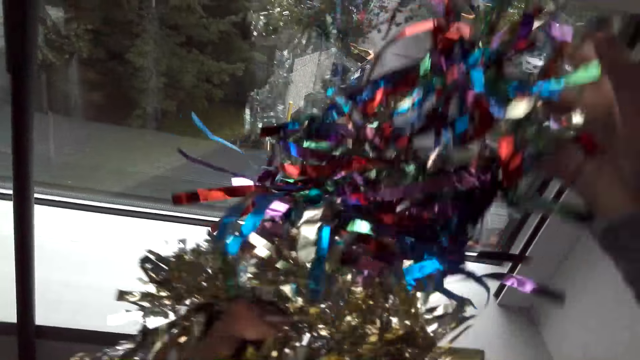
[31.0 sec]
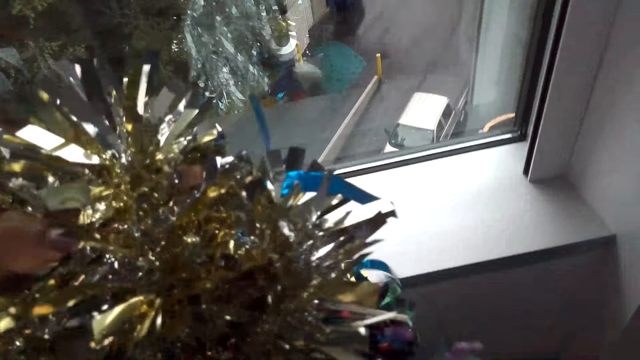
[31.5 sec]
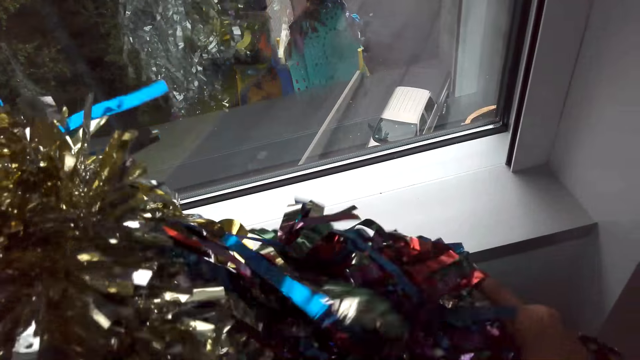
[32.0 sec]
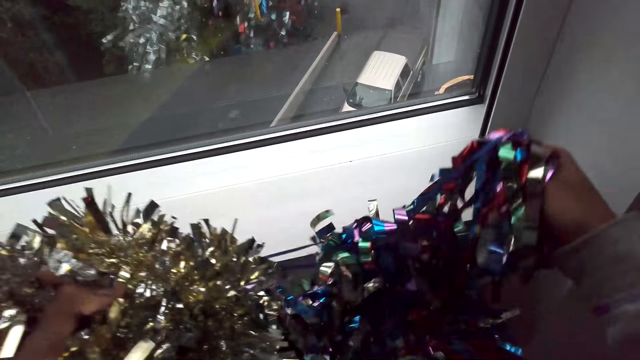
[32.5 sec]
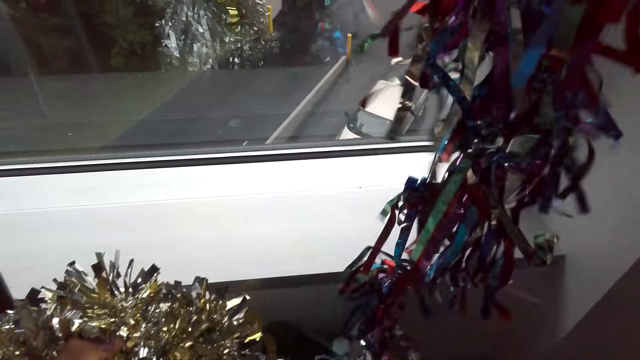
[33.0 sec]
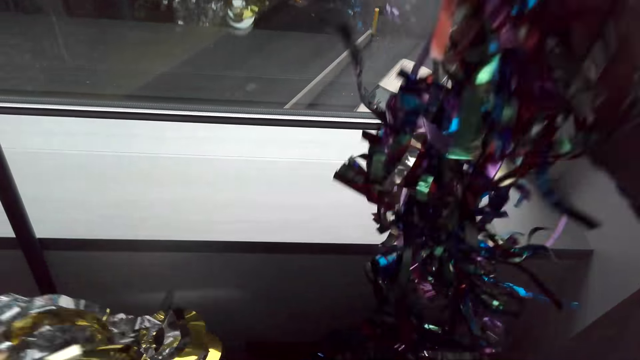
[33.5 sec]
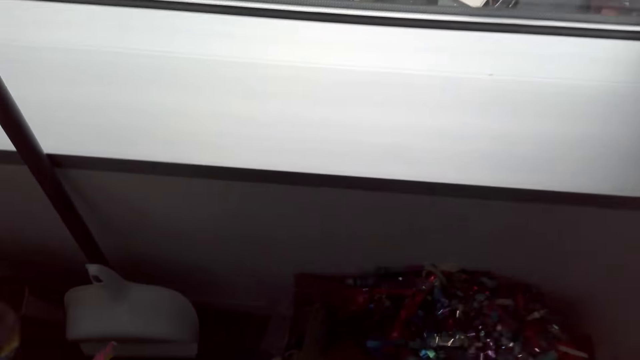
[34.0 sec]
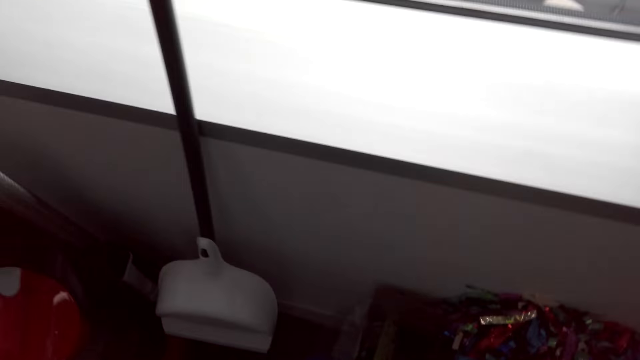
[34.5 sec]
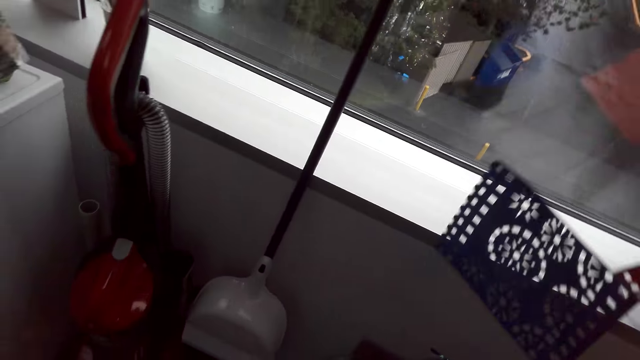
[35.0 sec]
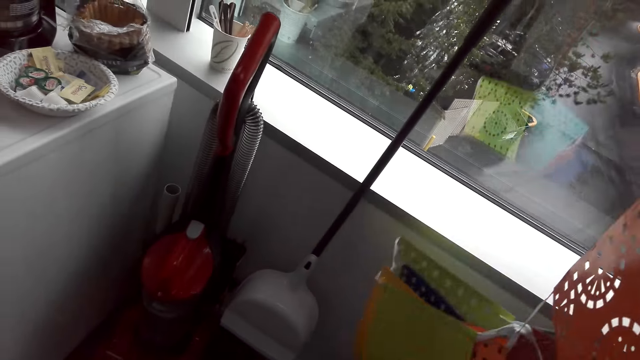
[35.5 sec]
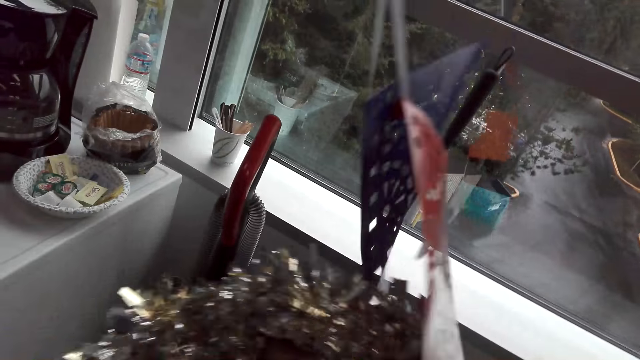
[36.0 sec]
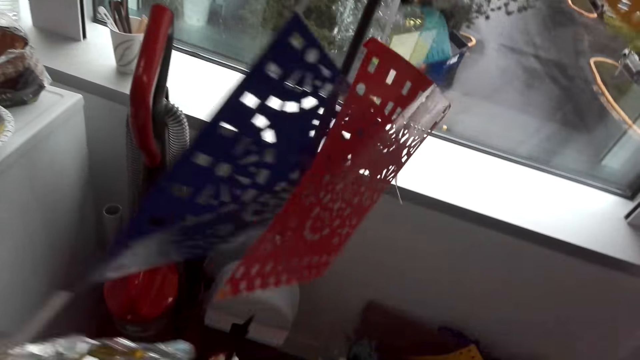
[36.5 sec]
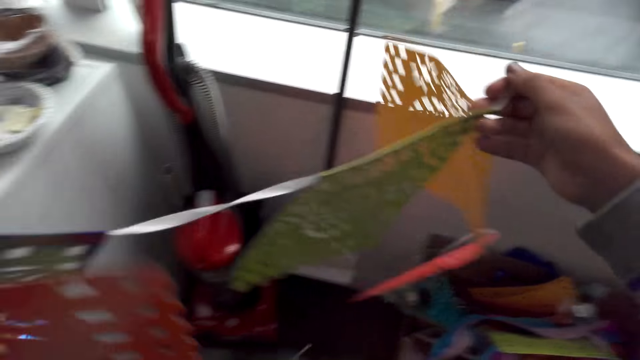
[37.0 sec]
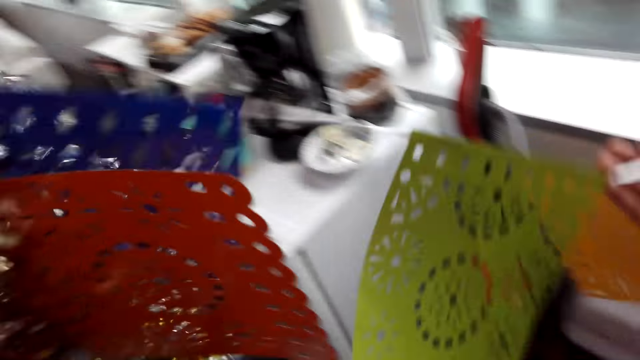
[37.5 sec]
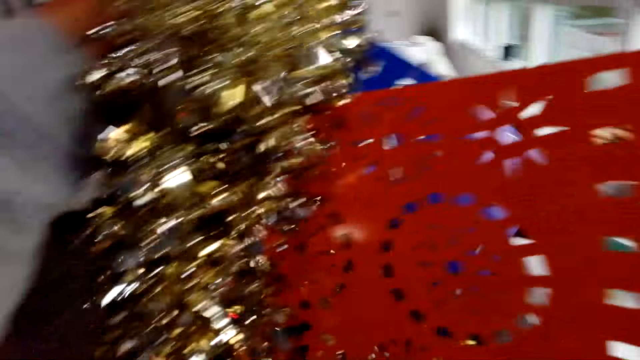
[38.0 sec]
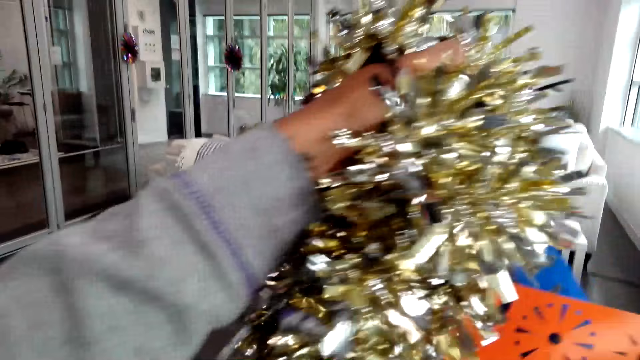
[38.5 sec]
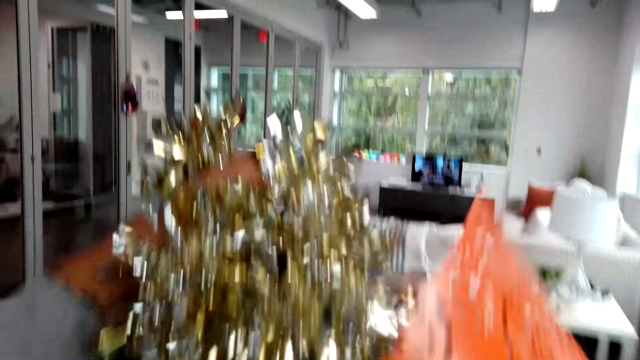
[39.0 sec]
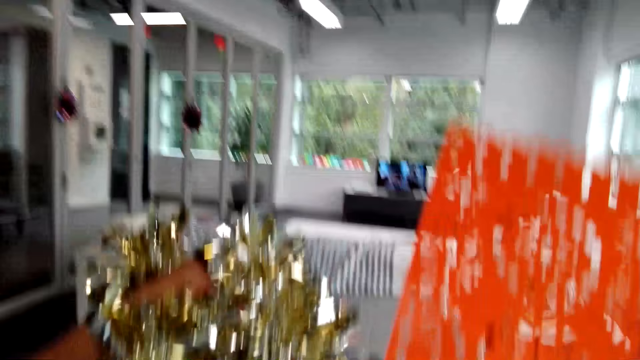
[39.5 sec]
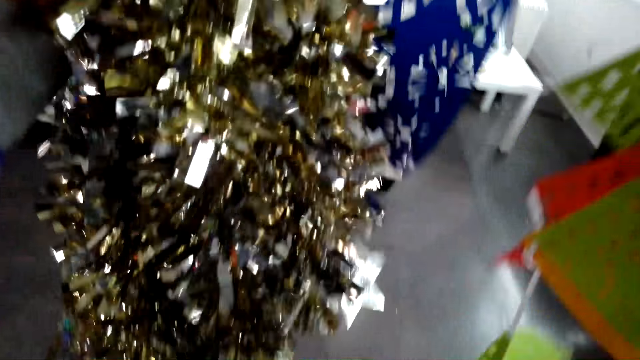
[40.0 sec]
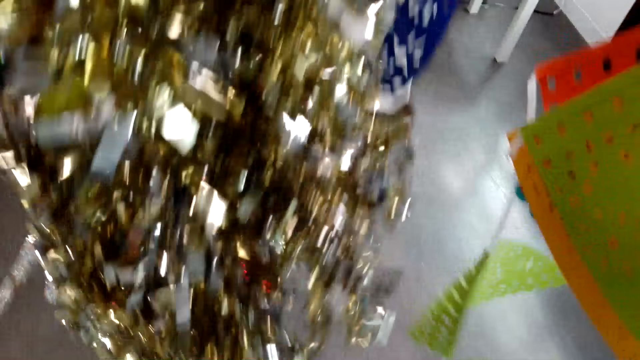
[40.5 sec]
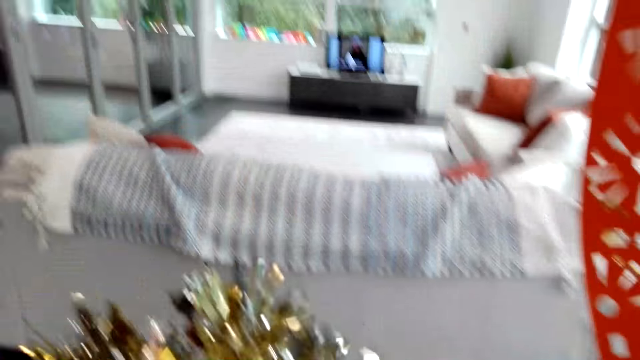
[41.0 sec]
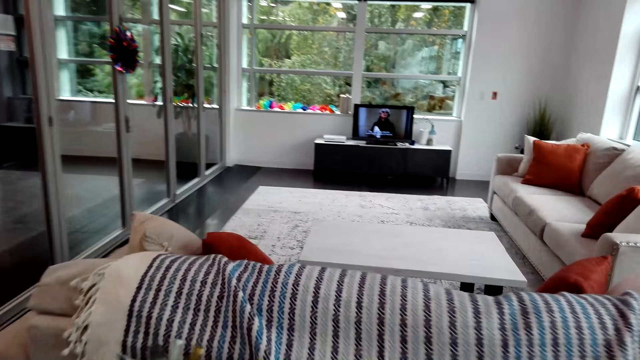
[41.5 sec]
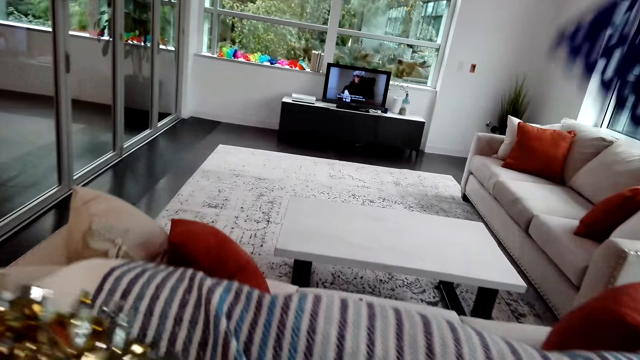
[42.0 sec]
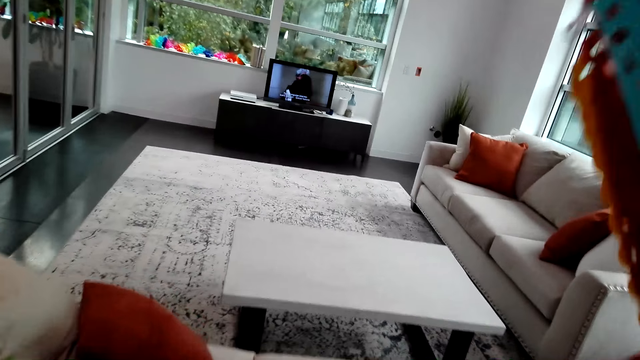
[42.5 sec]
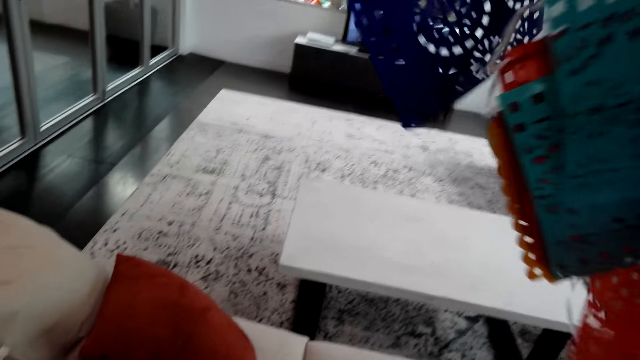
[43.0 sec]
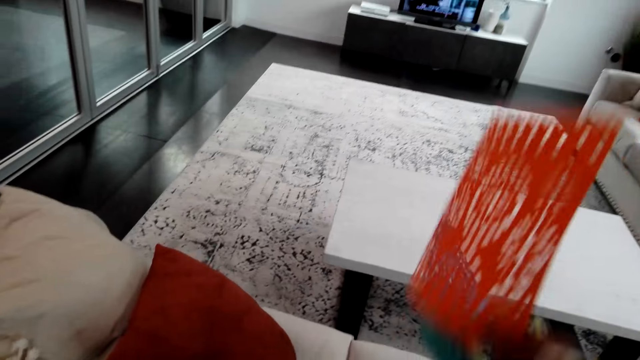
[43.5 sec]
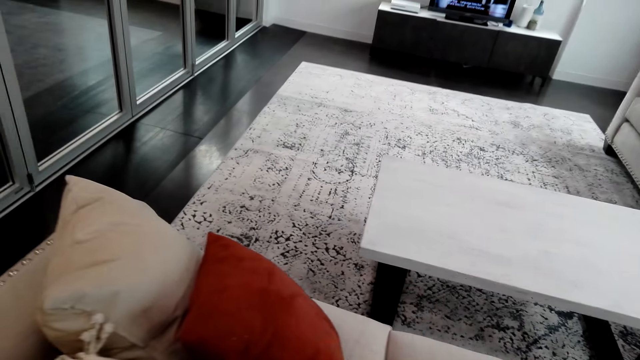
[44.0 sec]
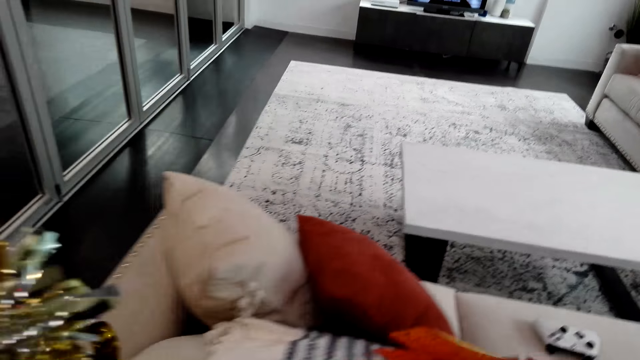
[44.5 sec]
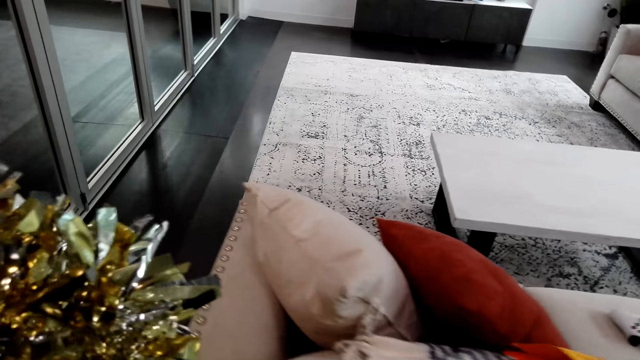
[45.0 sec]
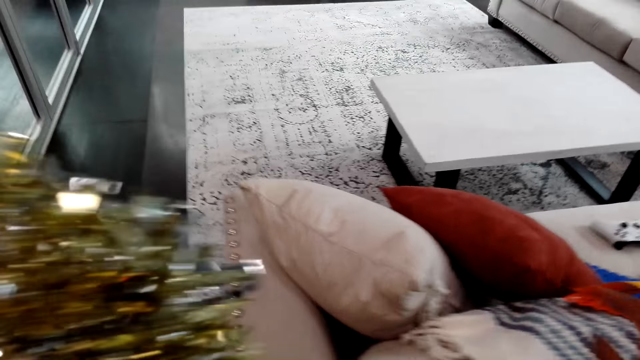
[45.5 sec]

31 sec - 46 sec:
The camera wearer stretches the tinsel and garland. They lift up the decorations in the right hand. They put back the tinsel and garland in the carton. They hold the ribbons. They pick up paper decorations from the carton. They lift up the paper decorations. They look at the decorations. They walk. They place the paper decorations on the couch.

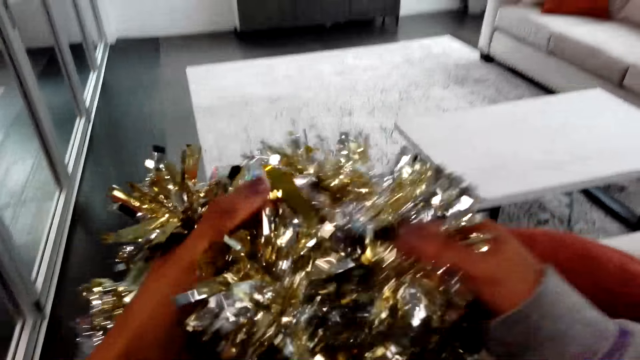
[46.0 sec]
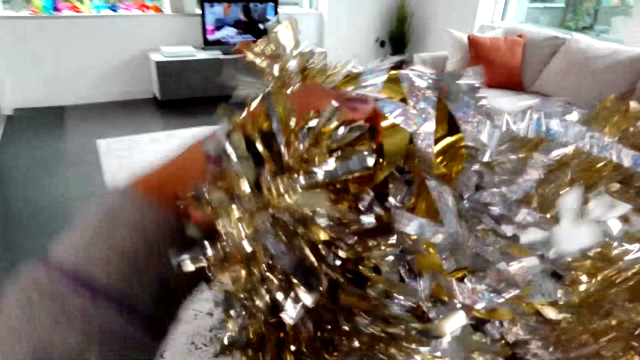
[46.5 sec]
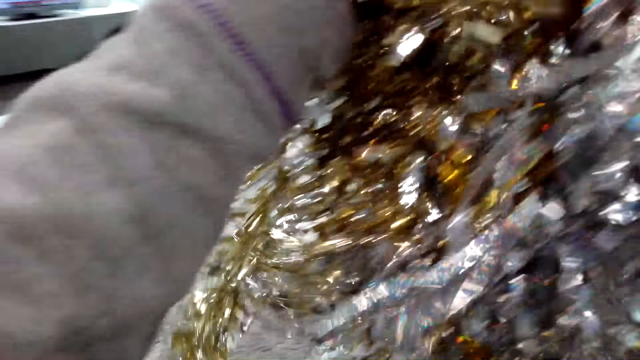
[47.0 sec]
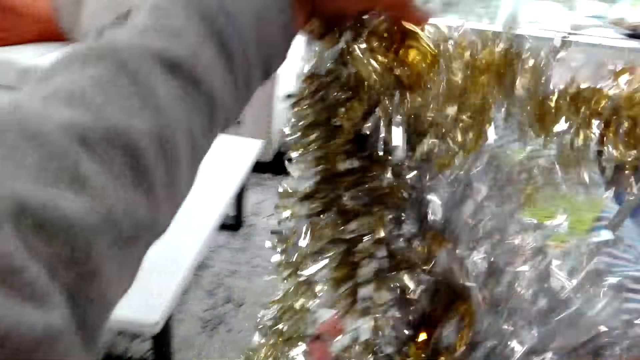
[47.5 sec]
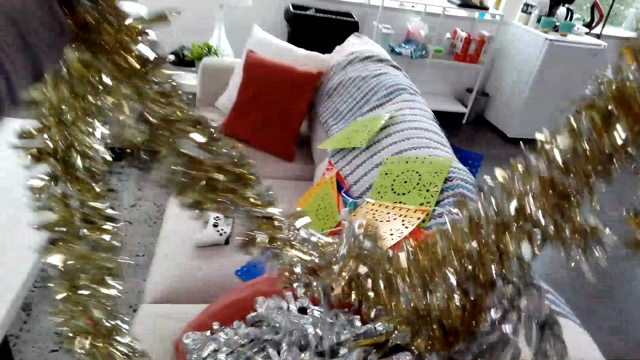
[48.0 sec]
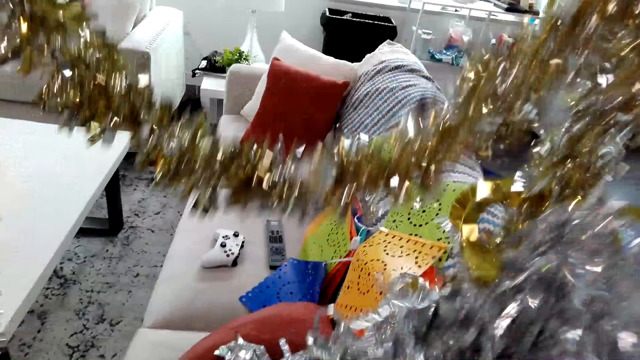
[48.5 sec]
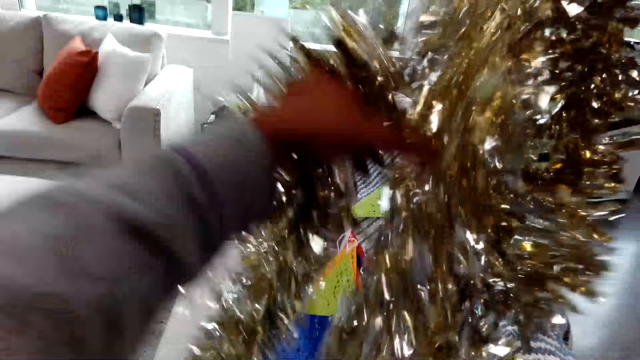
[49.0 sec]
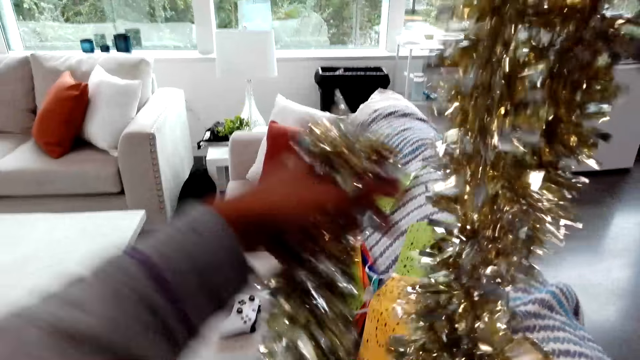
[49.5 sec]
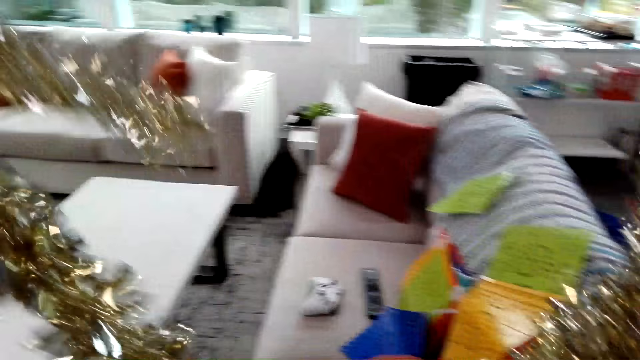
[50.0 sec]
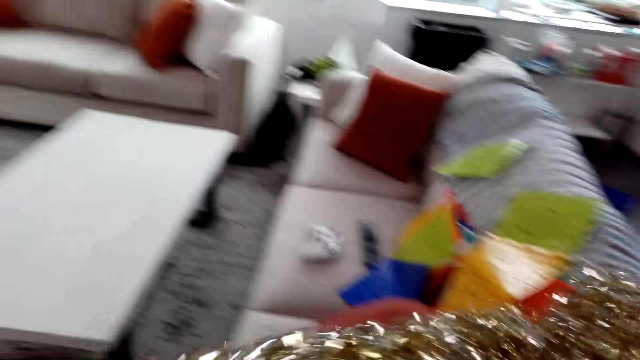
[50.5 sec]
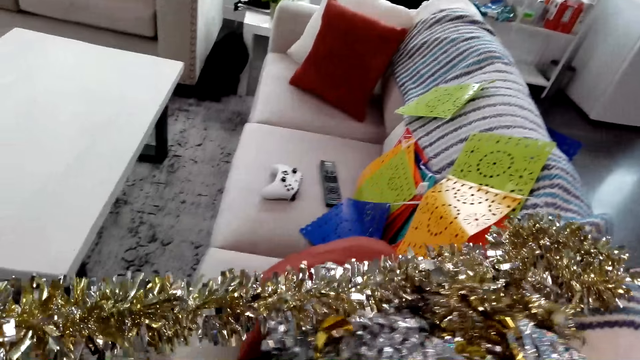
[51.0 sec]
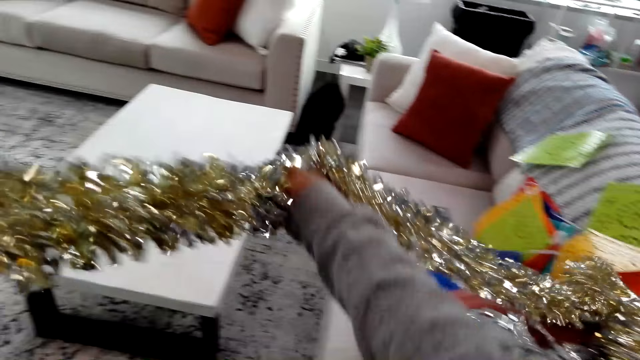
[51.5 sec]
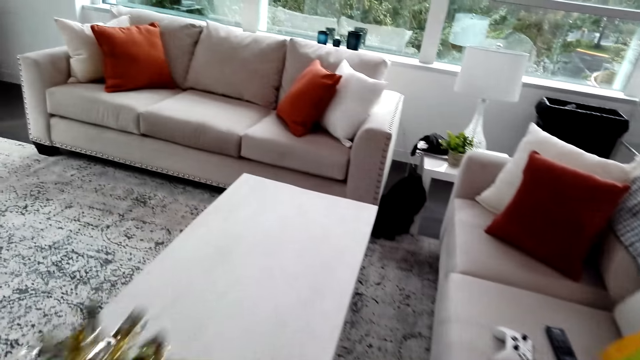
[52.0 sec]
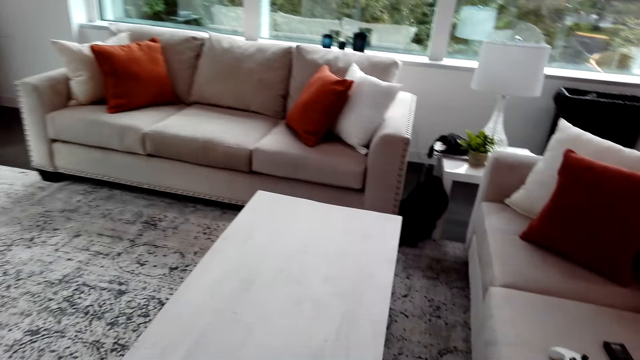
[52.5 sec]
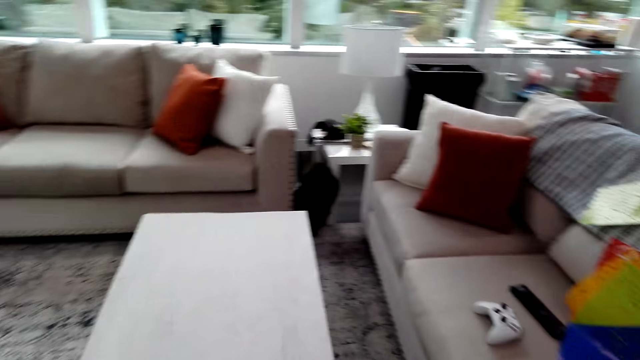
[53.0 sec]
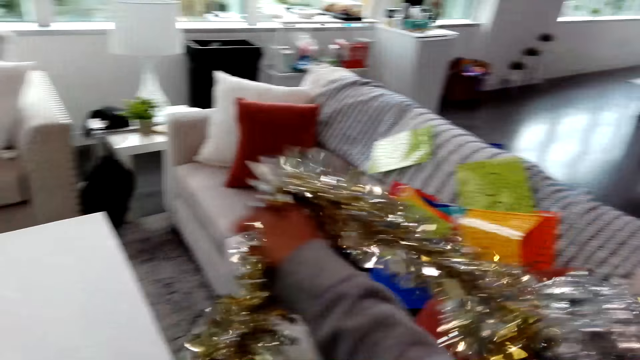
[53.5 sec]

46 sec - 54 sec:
The camera wearer unfolds the ribbon. They put the ribbon on the chair. They straighten the tinsel and garland with hands. They take the ribbons.
